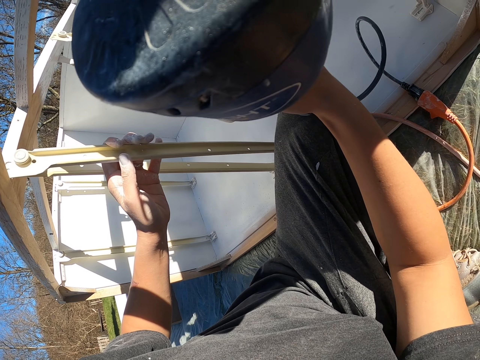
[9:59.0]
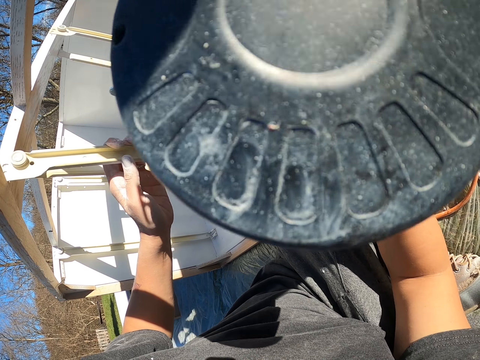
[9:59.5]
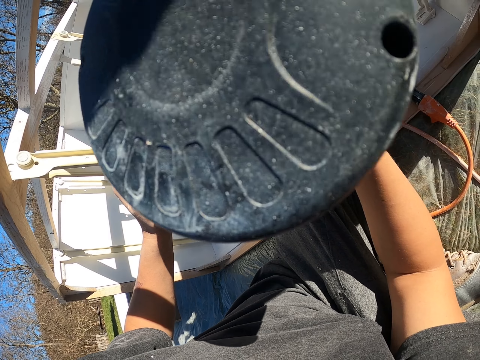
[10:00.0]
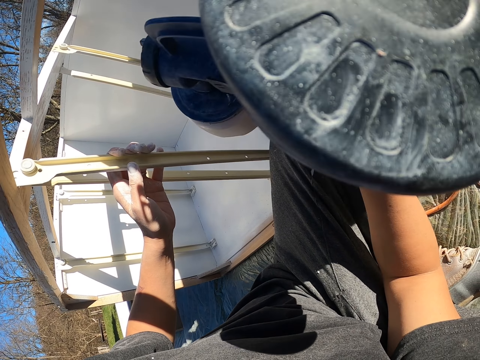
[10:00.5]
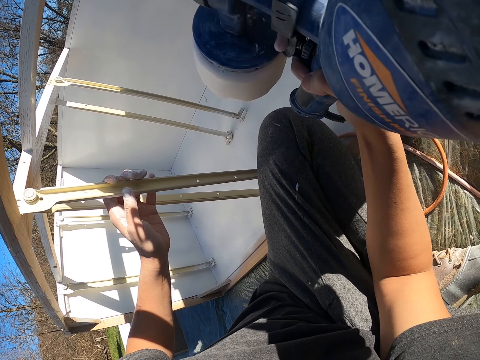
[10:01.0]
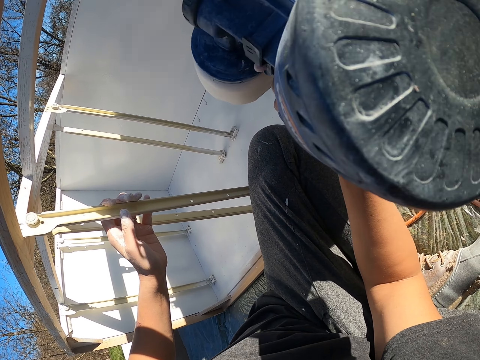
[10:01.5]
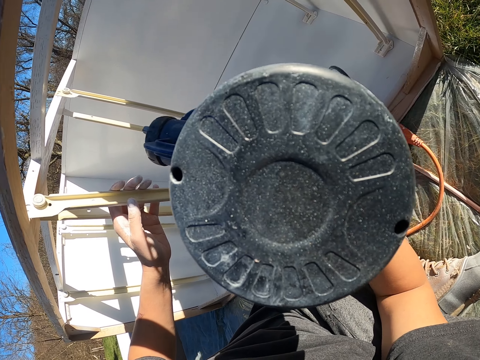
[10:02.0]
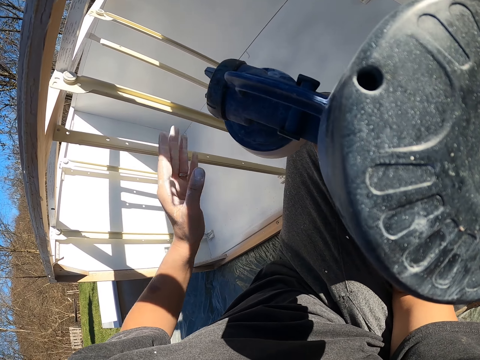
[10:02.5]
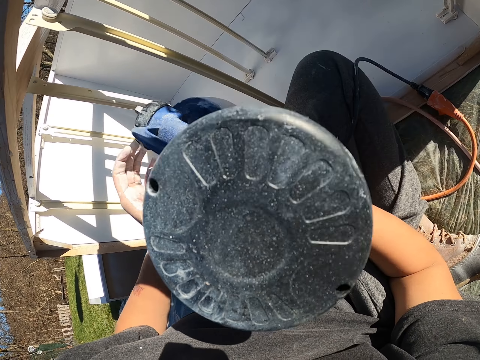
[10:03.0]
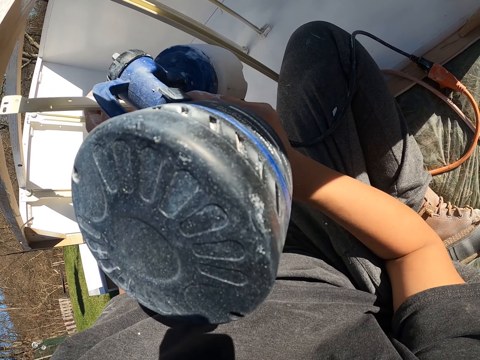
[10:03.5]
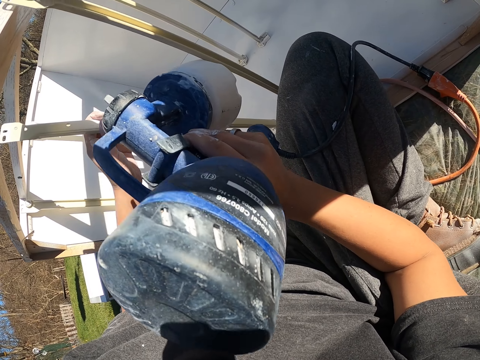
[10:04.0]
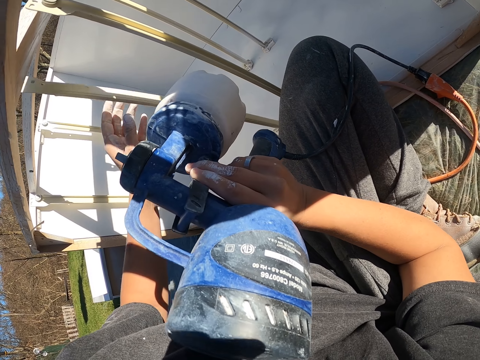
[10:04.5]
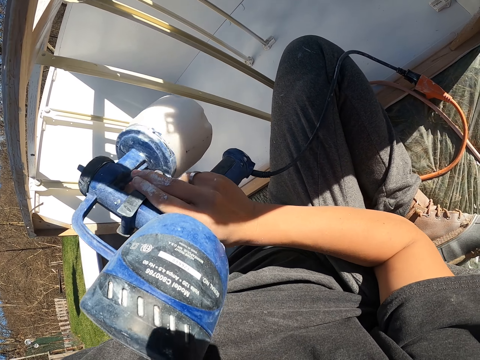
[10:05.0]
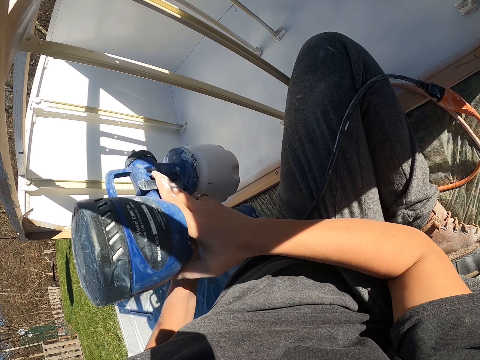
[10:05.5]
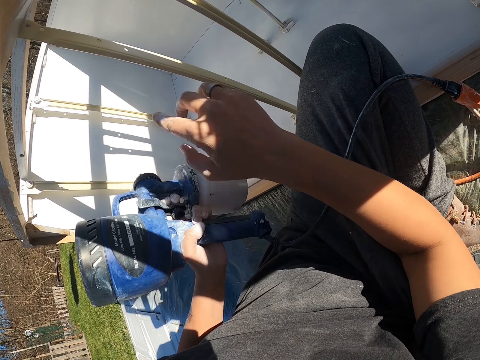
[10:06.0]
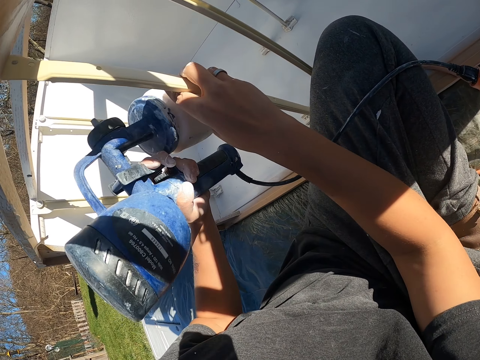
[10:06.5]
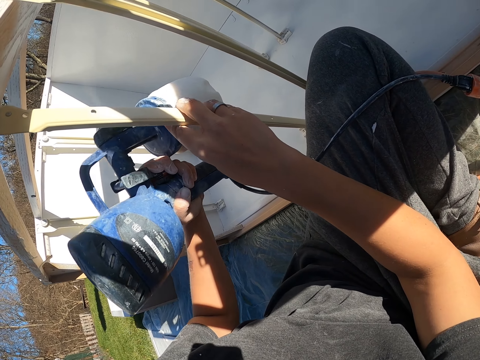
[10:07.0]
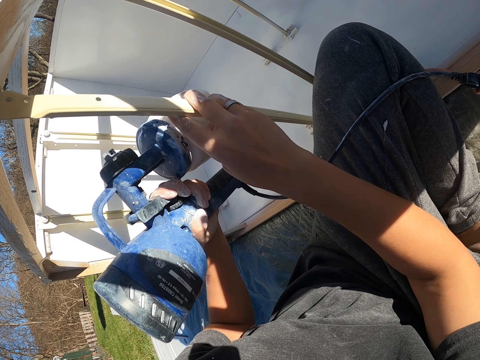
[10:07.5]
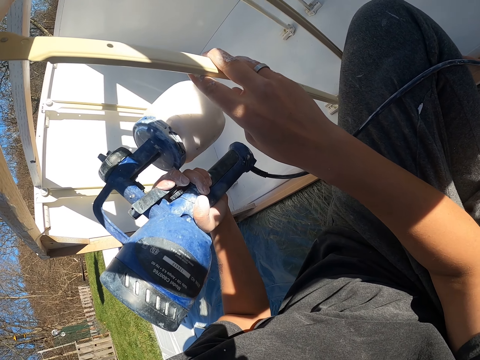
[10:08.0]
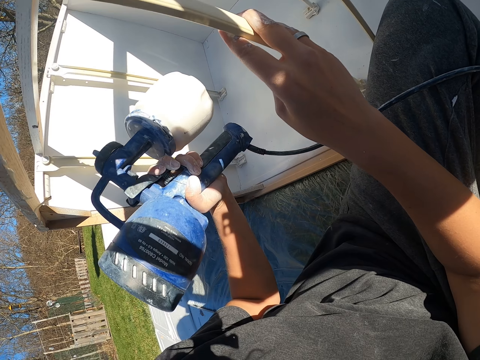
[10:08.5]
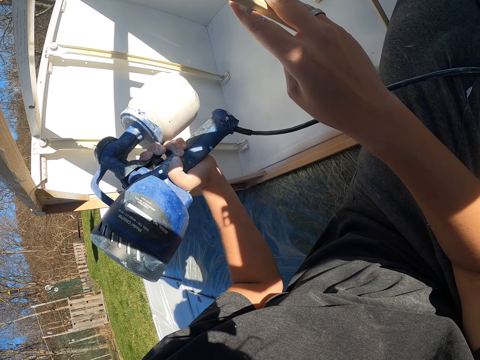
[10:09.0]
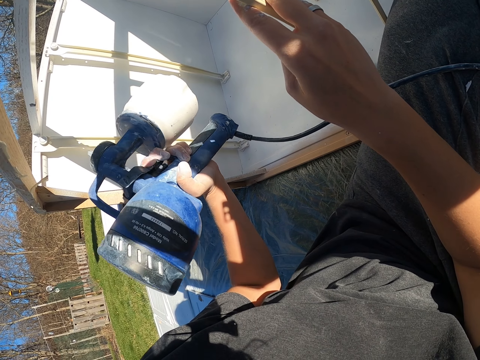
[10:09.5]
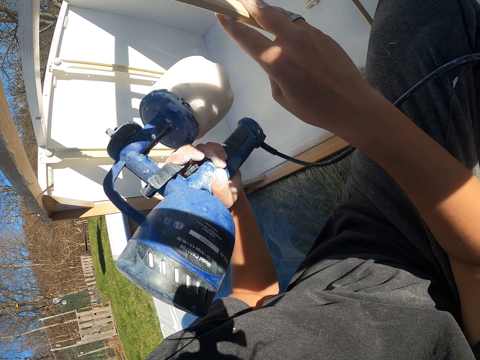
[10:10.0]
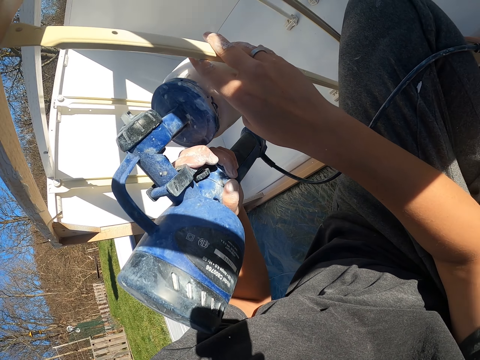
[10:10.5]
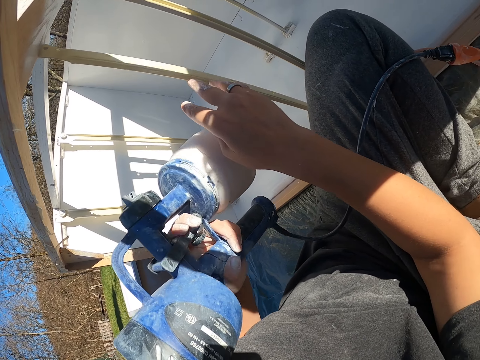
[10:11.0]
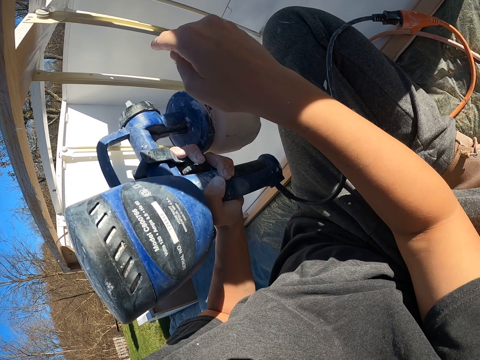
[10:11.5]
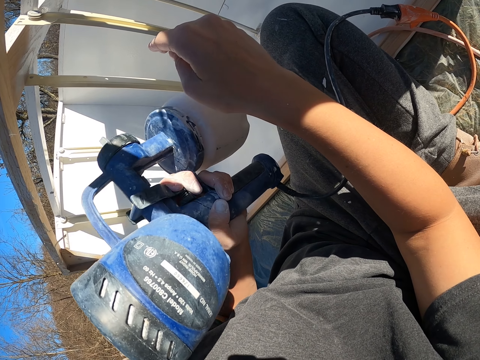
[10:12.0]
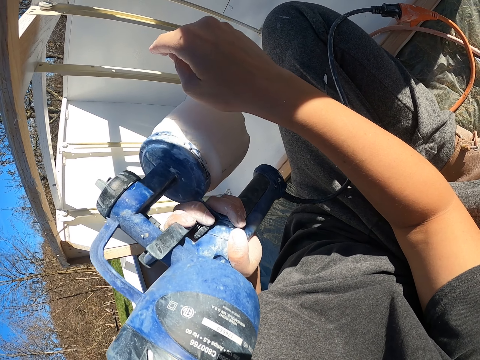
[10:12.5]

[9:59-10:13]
The camera wearer touches a piece of wood. They spray on the wood surface. They exchange the HomeRight paint sprayer to the left hand. They paint with the left hand.

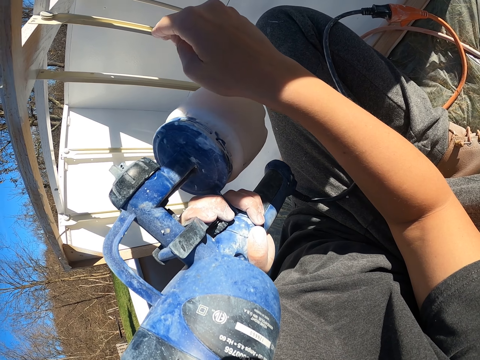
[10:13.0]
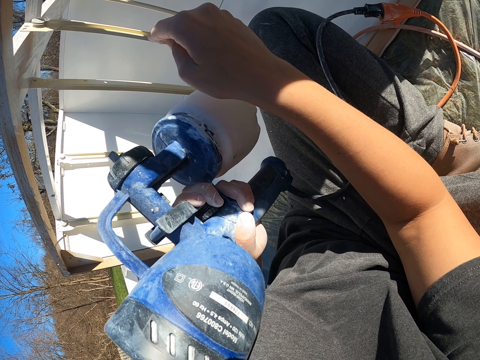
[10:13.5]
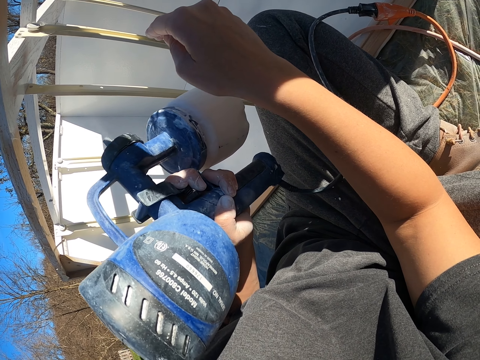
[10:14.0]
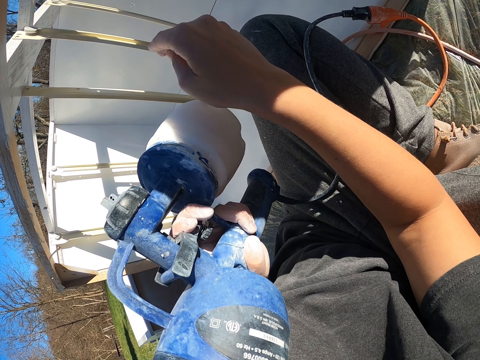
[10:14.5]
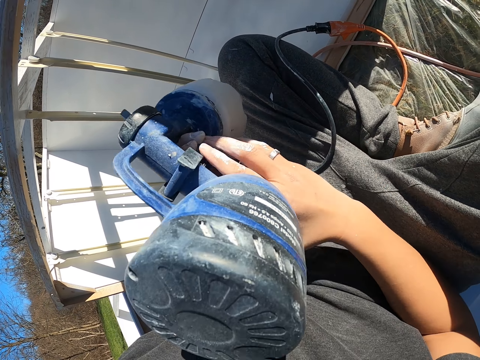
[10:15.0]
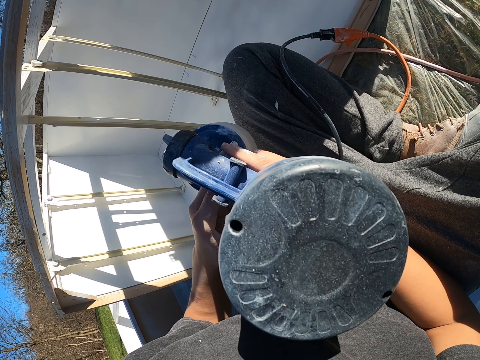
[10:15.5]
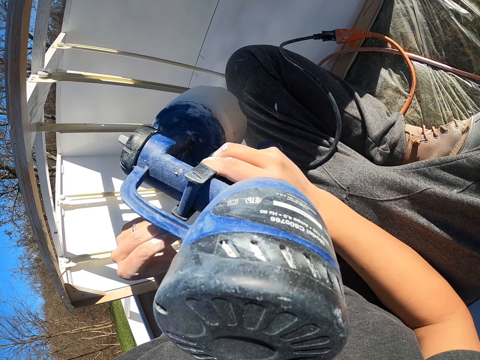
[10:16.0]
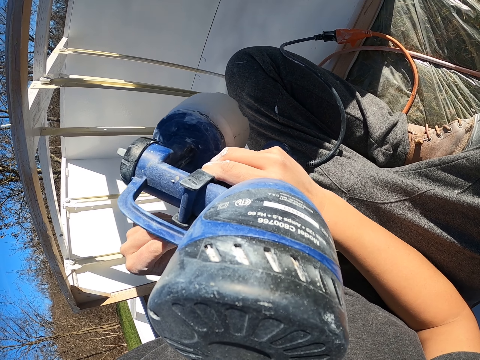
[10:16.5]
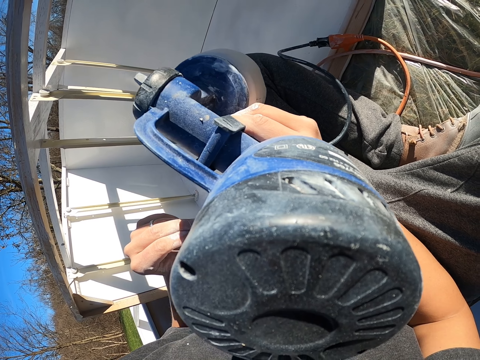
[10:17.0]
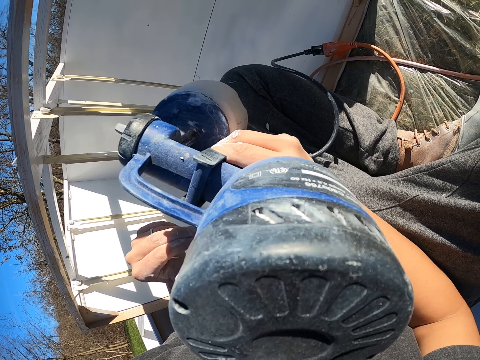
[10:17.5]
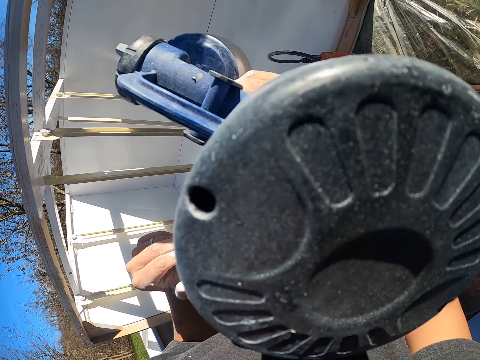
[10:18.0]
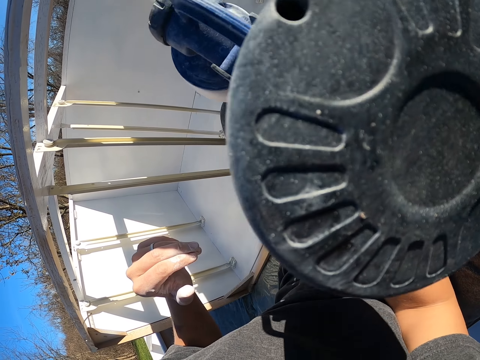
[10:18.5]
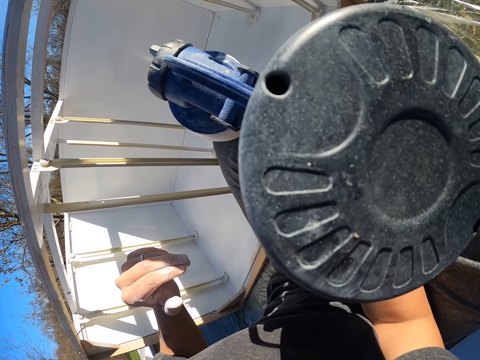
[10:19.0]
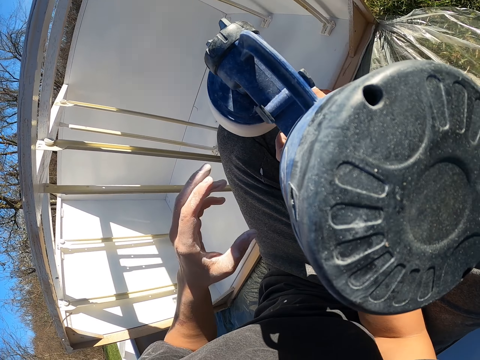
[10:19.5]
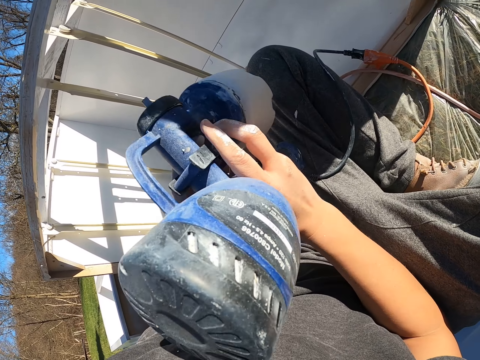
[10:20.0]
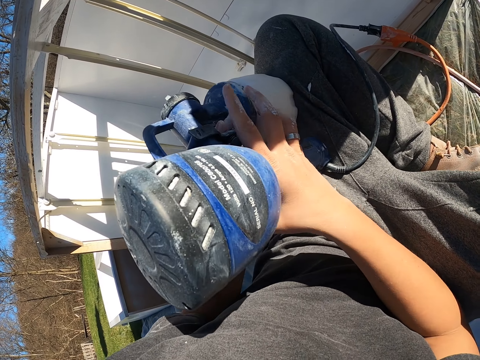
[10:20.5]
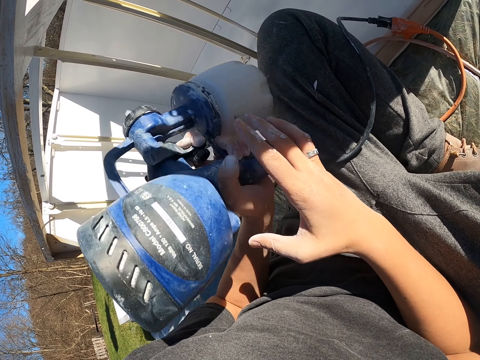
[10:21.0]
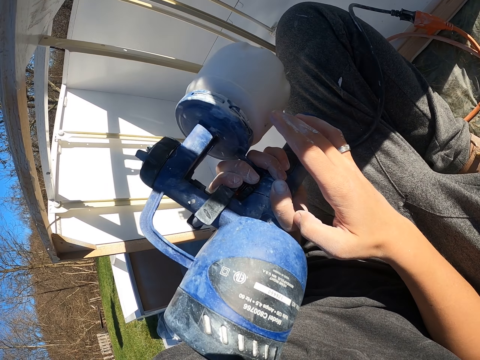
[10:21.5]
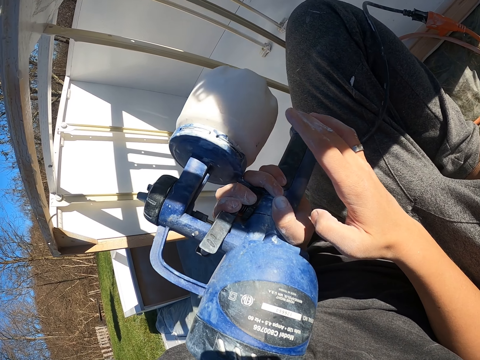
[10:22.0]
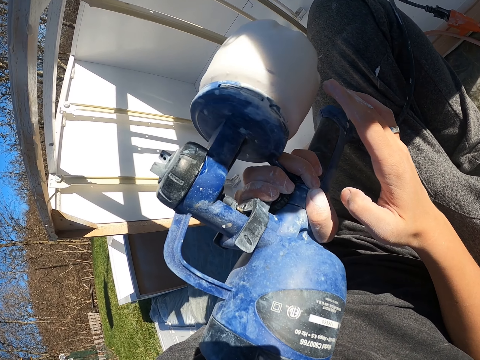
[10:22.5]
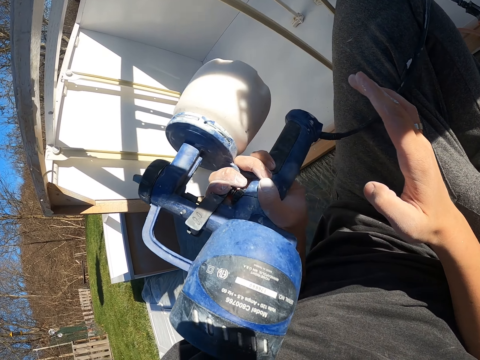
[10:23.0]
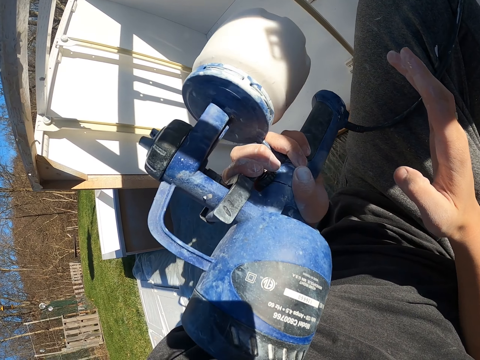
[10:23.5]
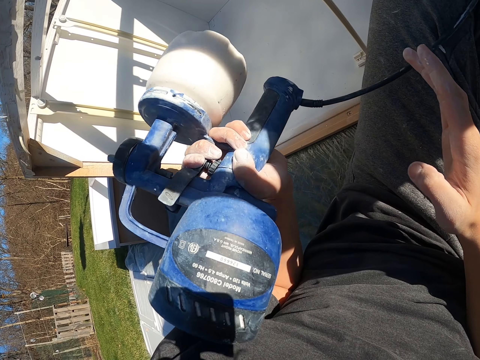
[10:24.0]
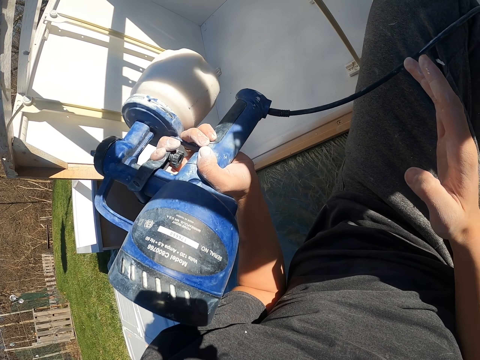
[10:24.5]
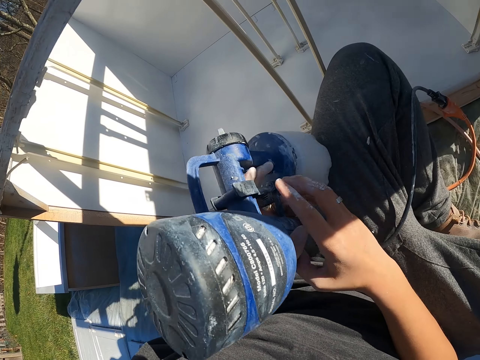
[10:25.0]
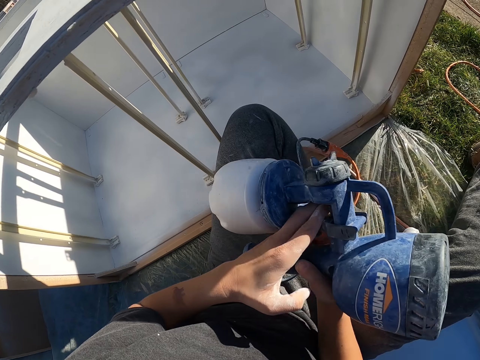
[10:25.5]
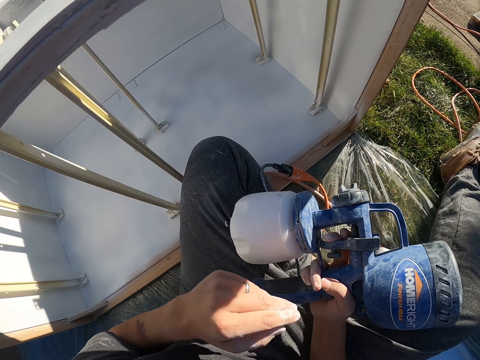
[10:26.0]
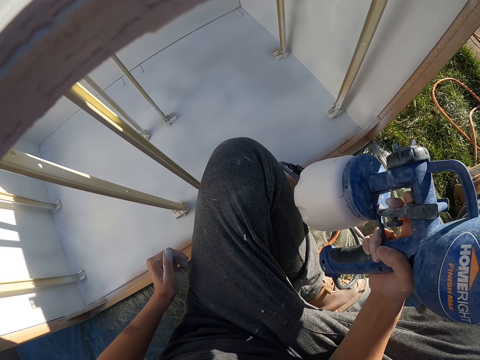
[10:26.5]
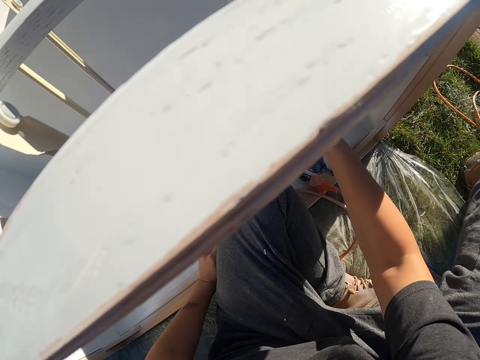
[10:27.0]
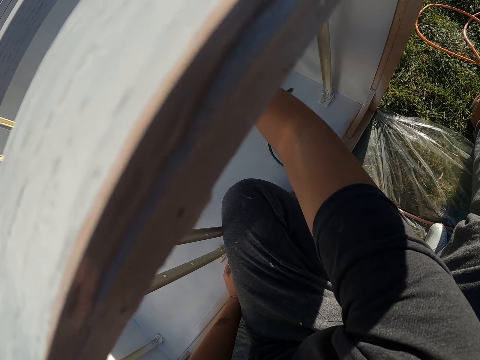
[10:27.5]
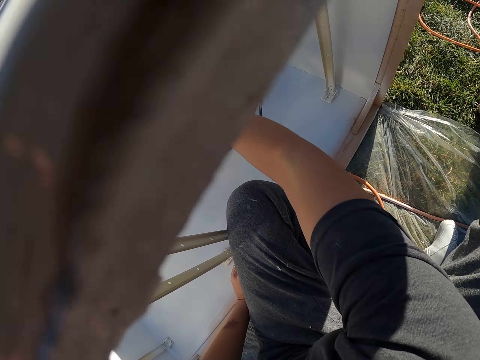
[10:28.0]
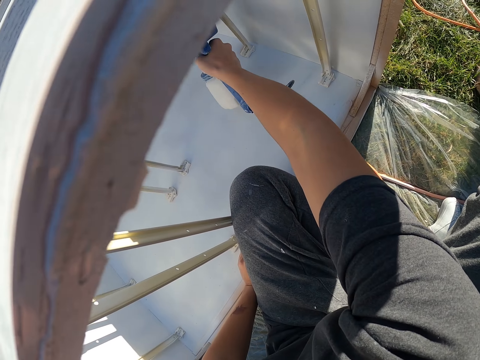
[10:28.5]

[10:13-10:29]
The camera wearer exchanges the HomeRight paint sprayer to the right hand. They paint with the right hand. They exchange the HomeRight paint sprayer to the left hand. They paint with the left hand. They exchange the HomeRight paint sprayer to the right hand. They hold the paint gun. They paint with the right hand.
